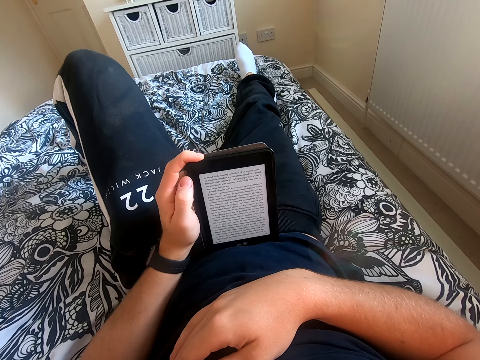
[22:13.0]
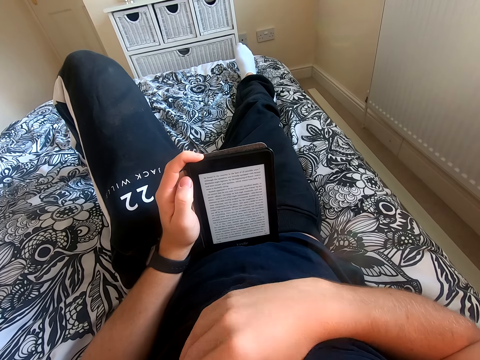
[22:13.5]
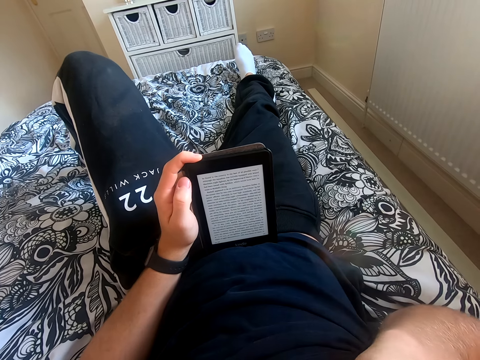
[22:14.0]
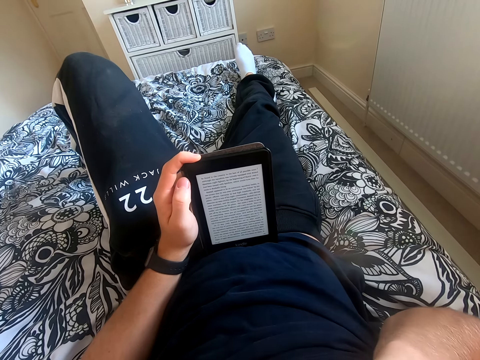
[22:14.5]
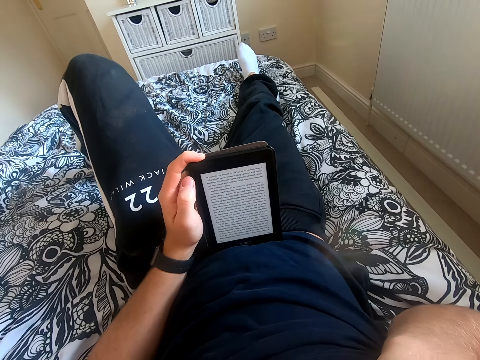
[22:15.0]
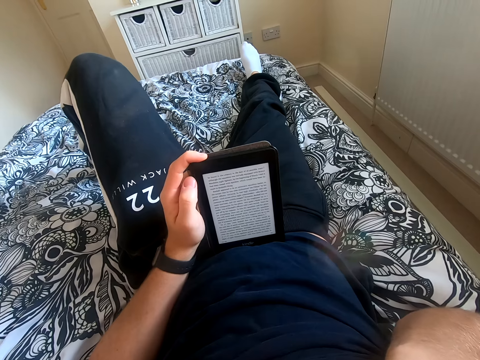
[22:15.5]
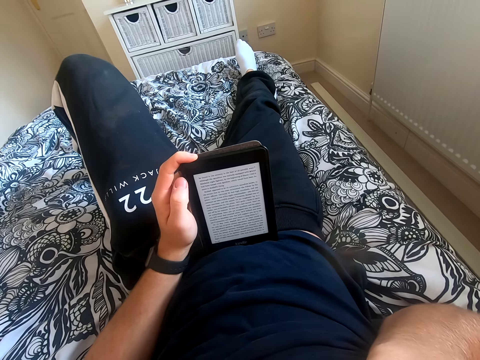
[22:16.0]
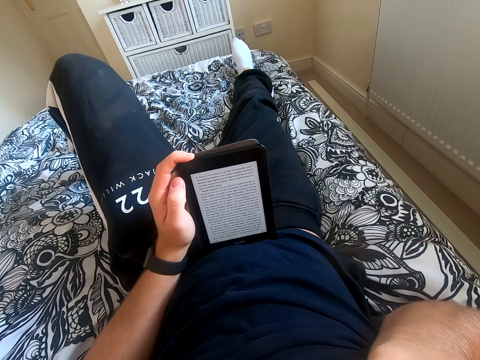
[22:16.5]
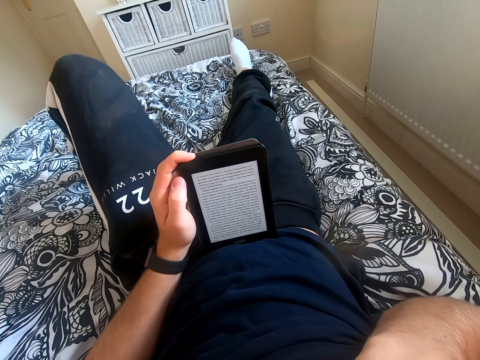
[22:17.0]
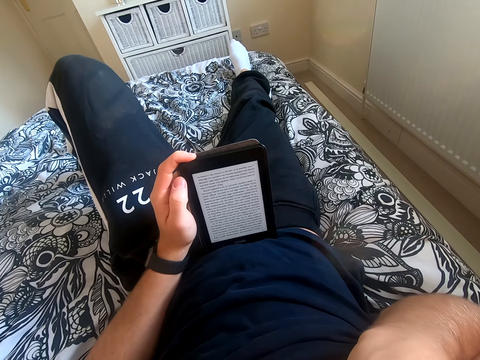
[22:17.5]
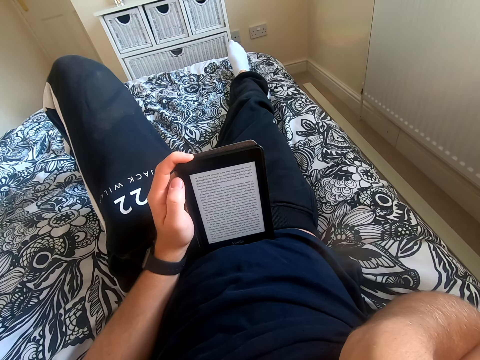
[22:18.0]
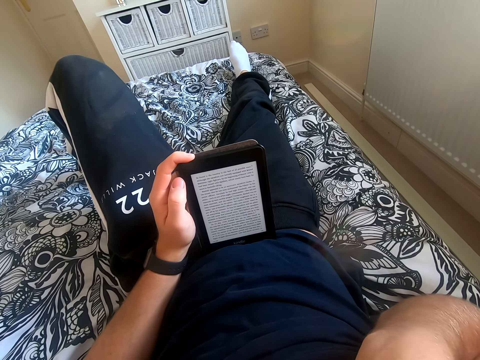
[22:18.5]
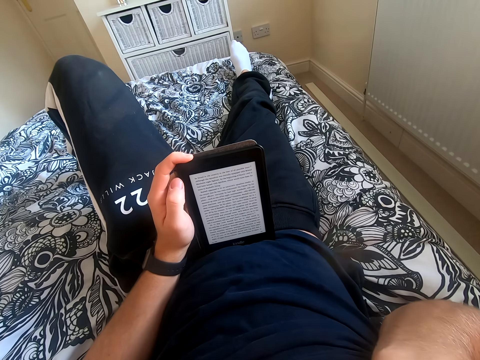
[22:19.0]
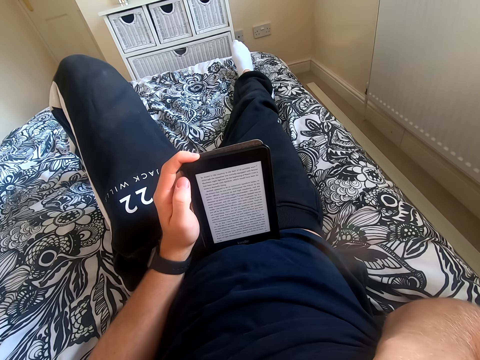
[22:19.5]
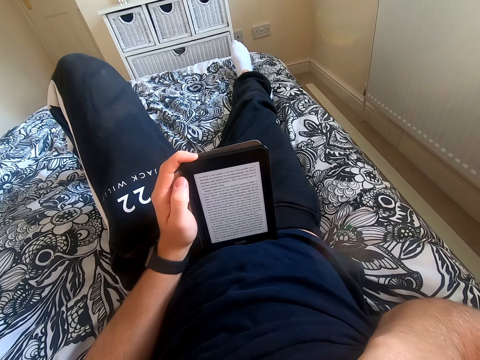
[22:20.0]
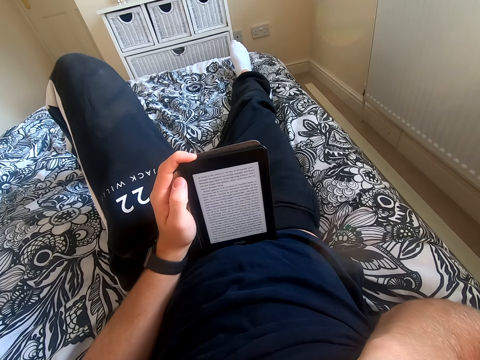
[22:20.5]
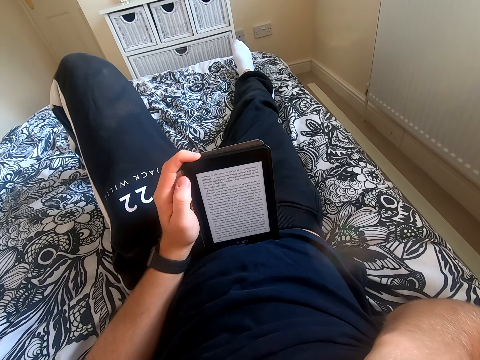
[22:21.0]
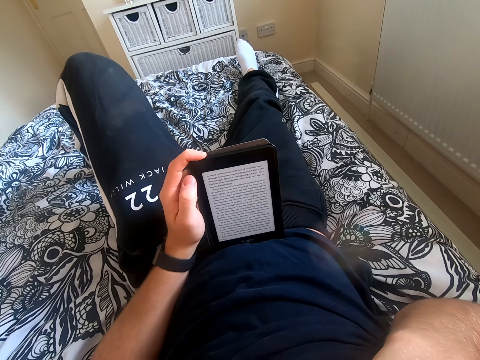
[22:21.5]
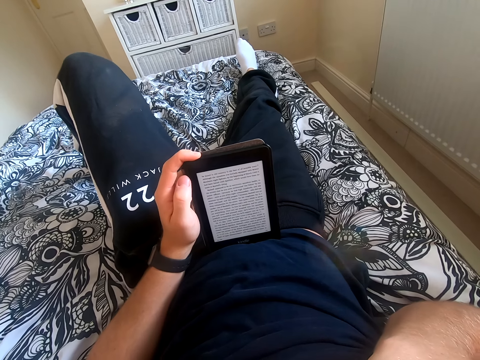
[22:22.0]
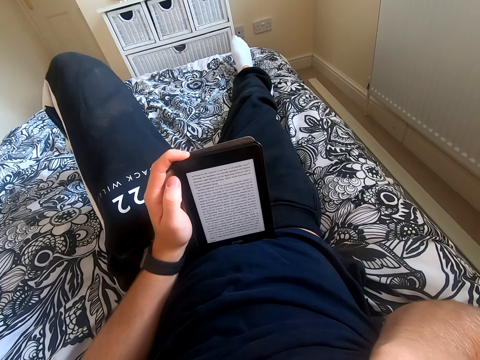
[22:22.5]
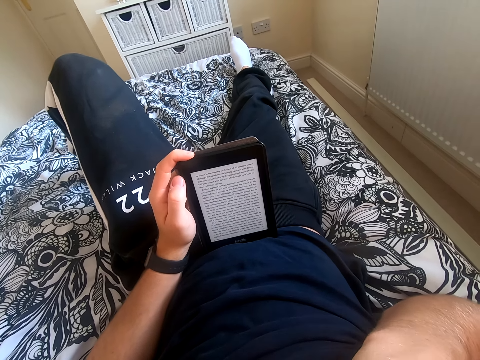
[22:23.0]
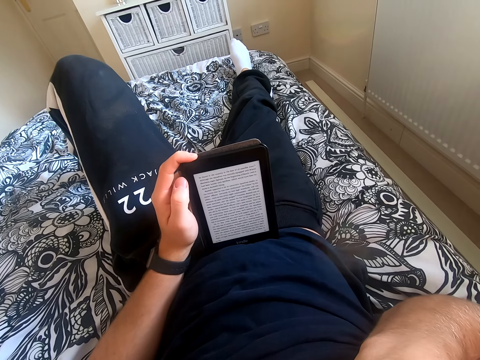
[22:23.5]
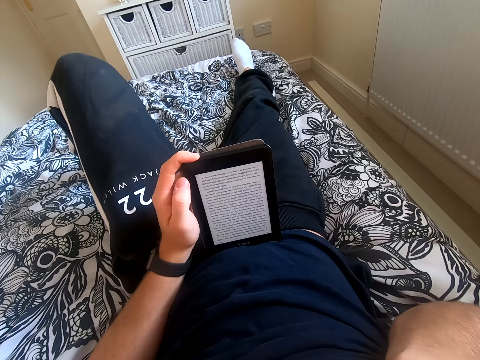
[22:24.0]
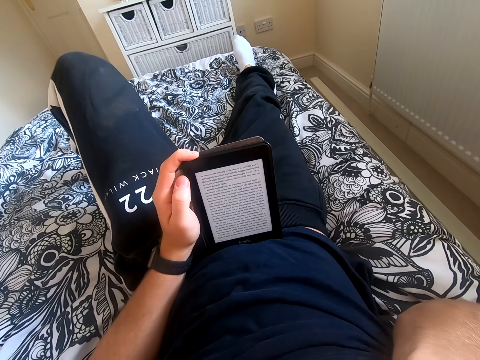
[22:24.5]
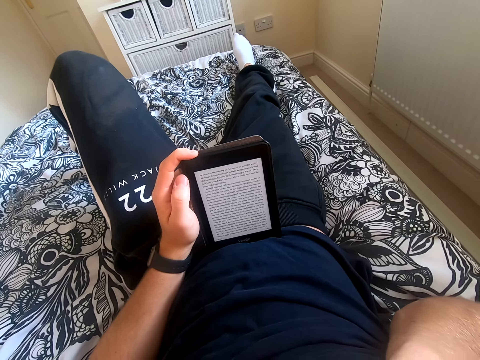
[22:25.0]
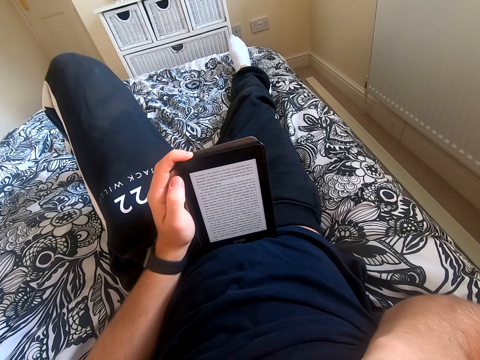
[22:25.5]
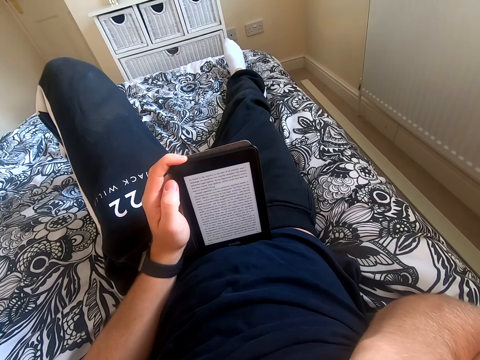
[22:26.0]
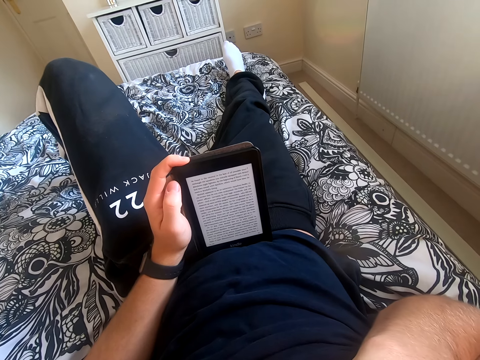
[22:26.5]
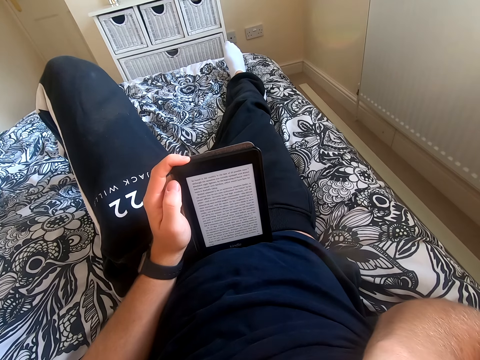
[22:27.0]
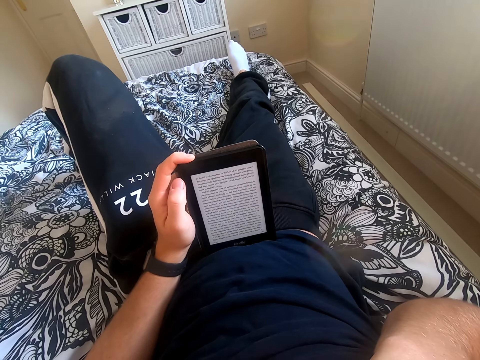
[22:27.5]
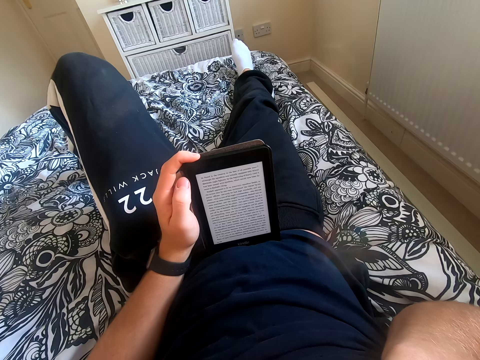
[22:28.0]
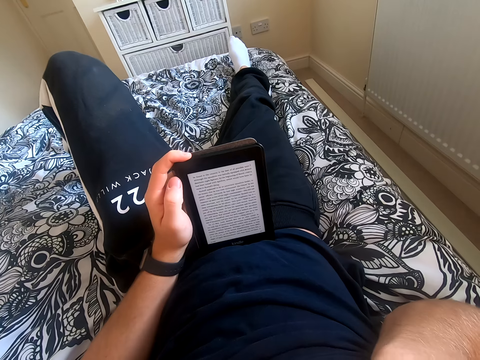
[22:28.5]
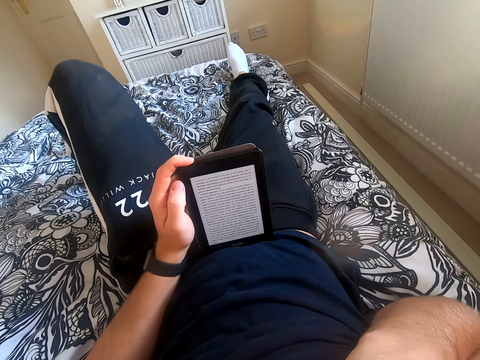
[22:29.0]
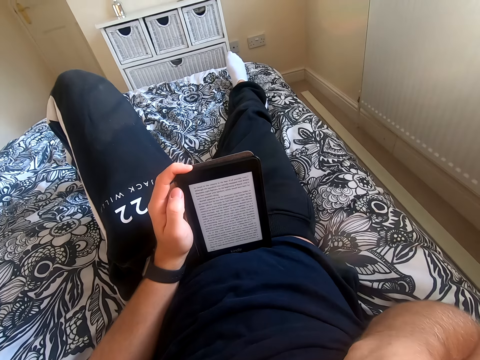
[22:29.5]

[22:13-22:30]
The camera wearer lifts his right hand and touches his face. He reads through the tablet. He reads a book on the tablet.

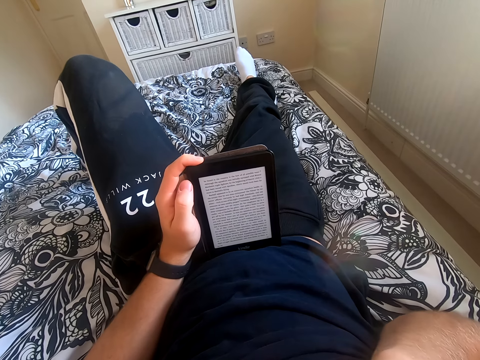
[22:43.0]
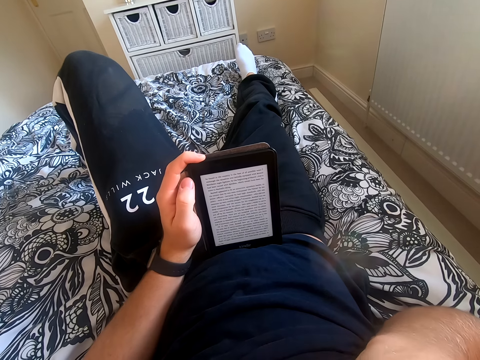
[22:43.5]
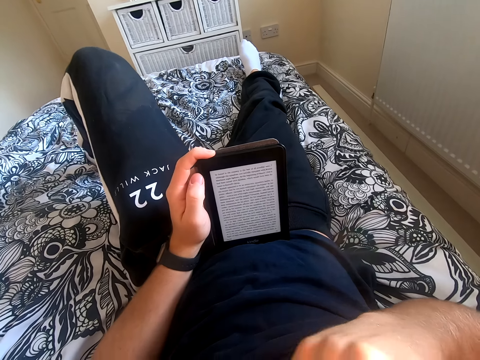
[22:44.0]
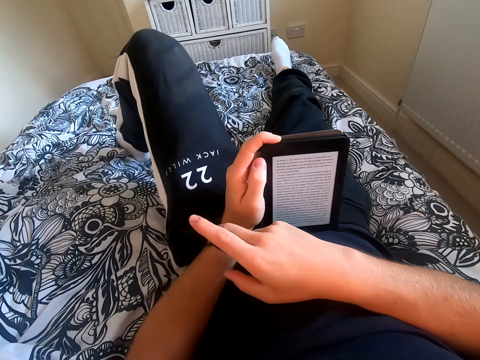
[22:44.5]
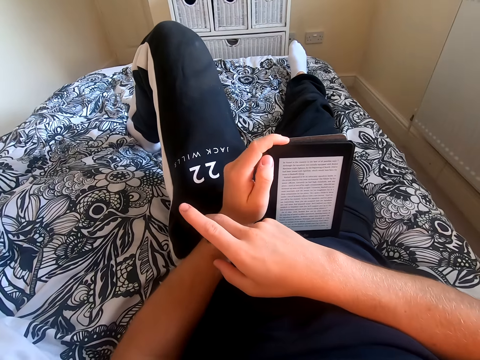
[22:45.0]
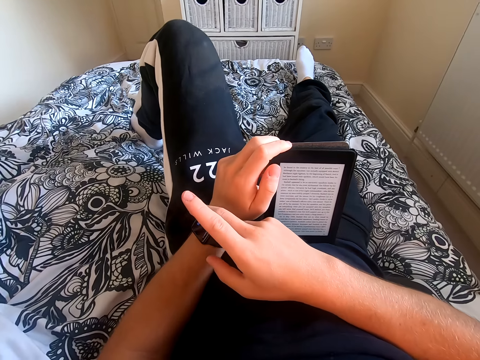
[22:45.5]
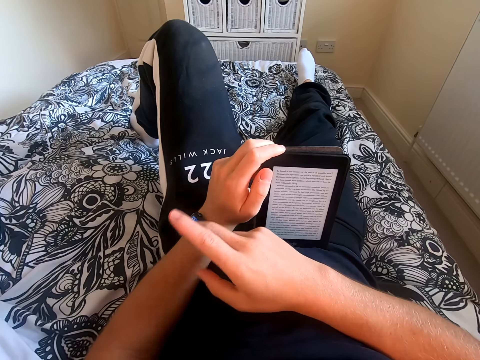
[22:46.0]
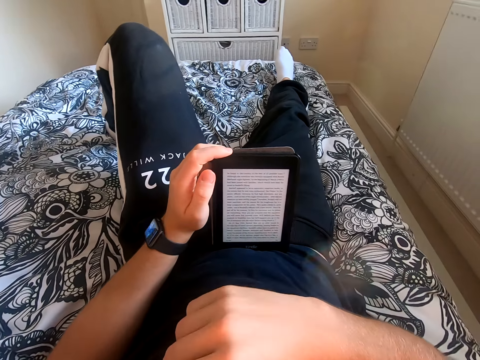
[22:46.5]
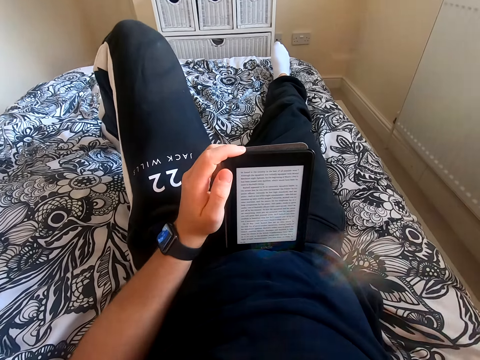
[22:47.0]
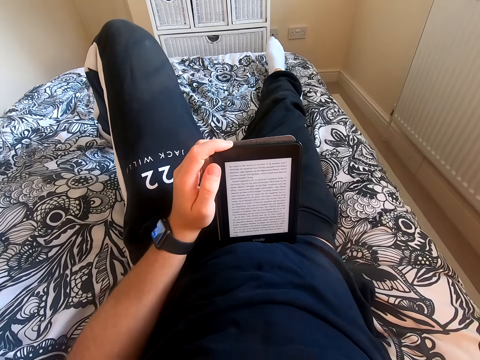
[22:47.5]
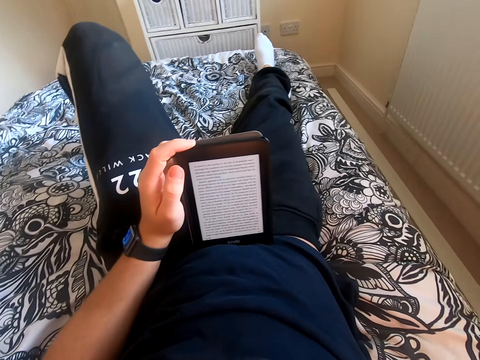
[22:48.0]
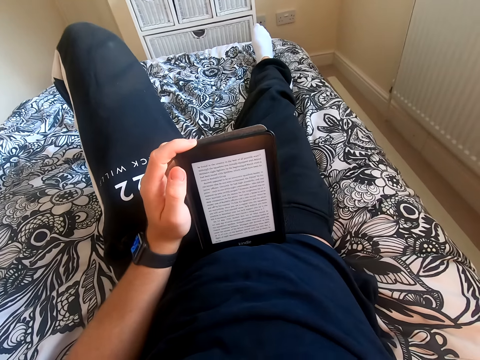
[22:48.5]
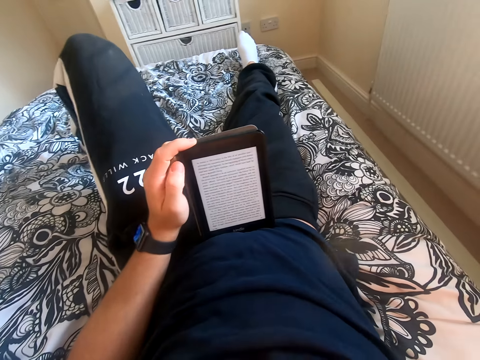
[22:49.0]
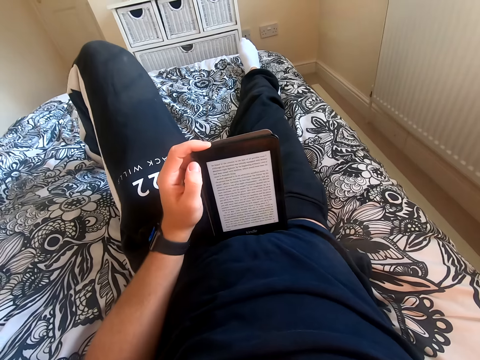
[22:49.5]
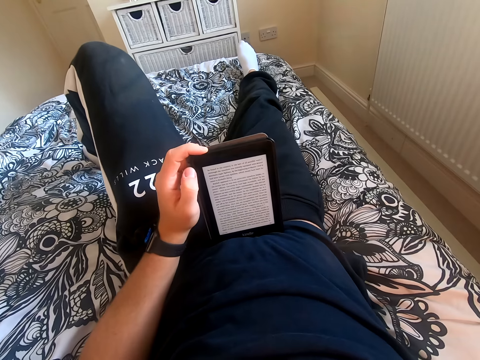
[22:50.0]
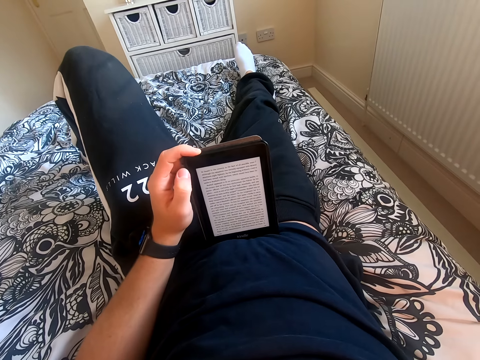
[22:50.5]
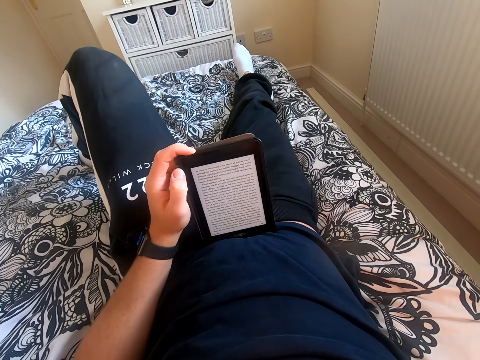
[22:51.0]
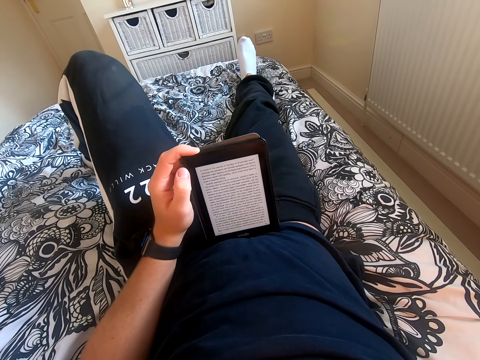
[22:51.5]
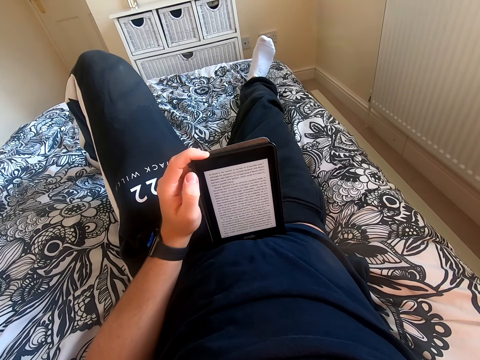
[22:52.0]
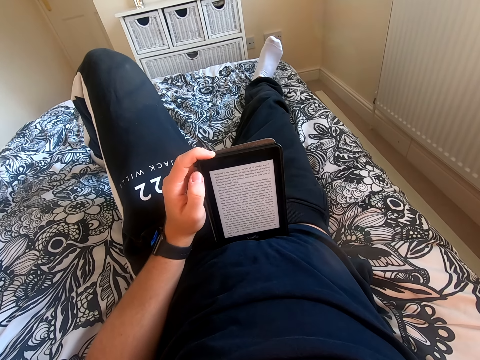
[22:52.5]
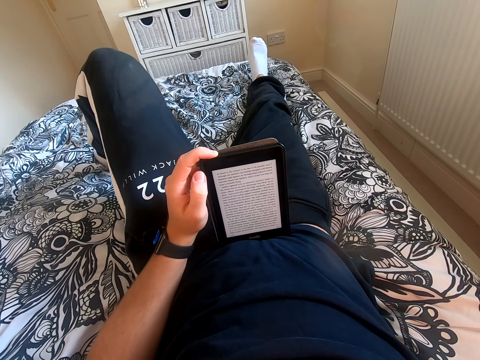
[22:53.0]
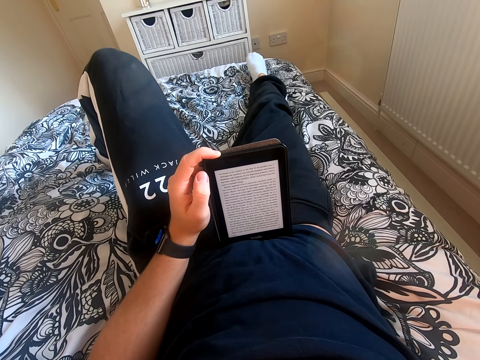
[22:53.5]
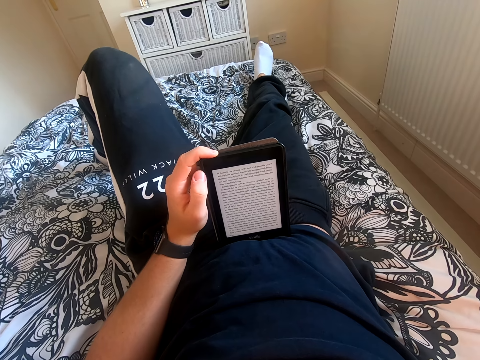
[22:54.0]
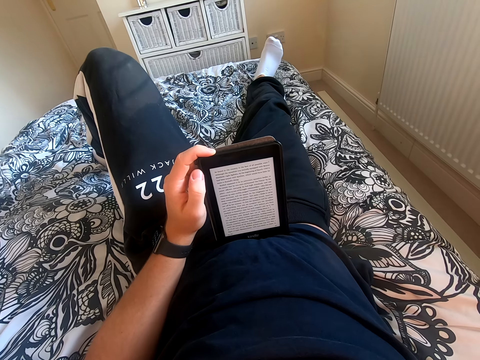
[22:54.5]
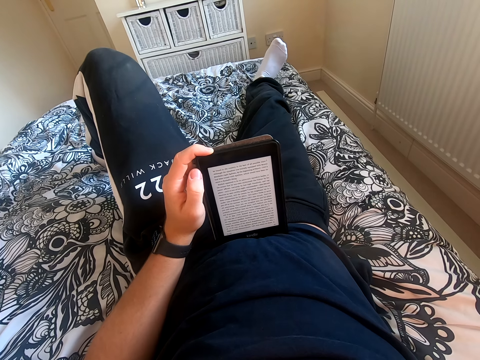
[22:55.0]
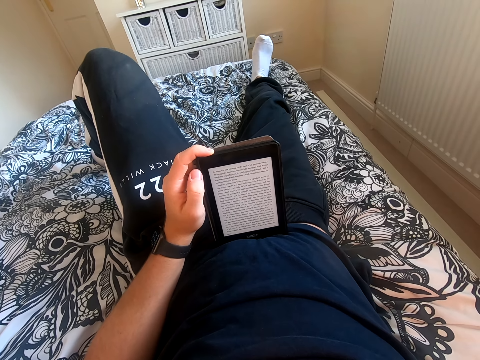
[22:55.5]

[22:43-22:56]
The camera wearer touches the wrist watch. He lifts his right hand. He reads the book on the tablet. He stretches his right leg.
